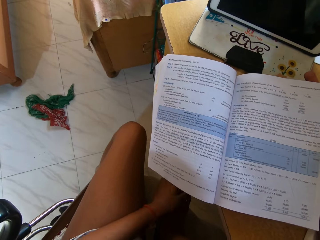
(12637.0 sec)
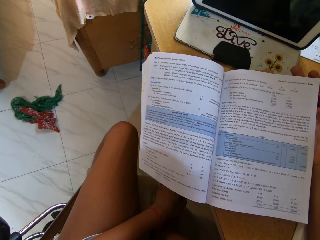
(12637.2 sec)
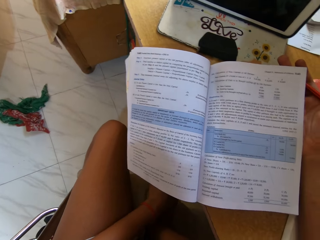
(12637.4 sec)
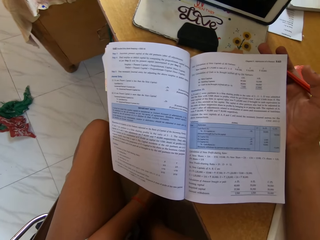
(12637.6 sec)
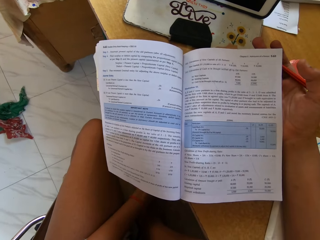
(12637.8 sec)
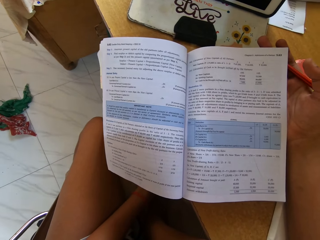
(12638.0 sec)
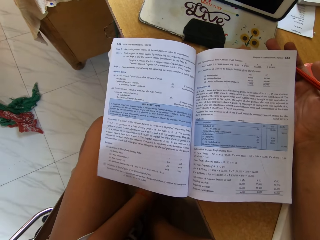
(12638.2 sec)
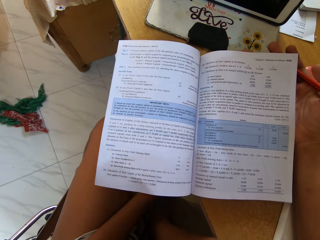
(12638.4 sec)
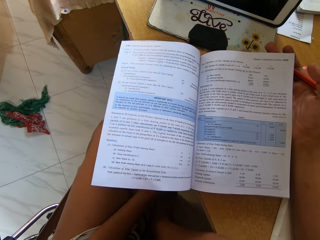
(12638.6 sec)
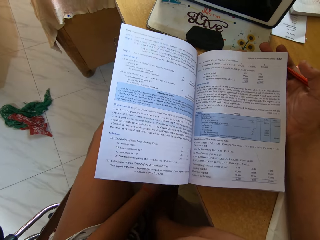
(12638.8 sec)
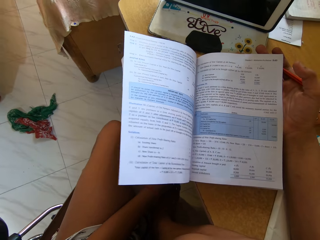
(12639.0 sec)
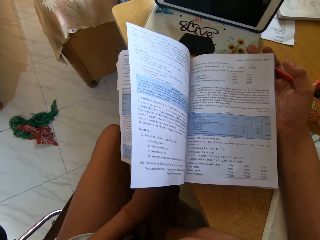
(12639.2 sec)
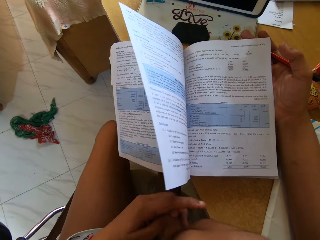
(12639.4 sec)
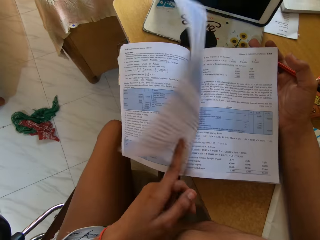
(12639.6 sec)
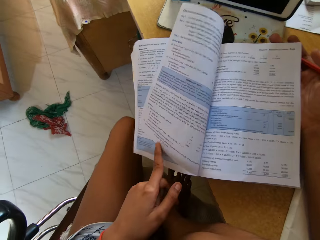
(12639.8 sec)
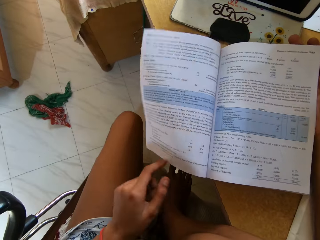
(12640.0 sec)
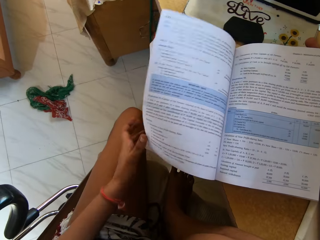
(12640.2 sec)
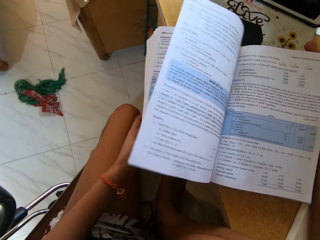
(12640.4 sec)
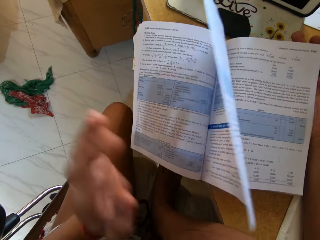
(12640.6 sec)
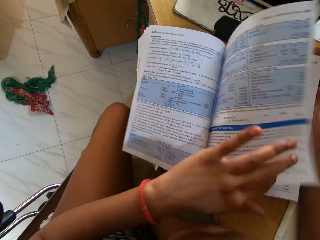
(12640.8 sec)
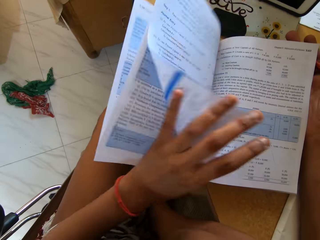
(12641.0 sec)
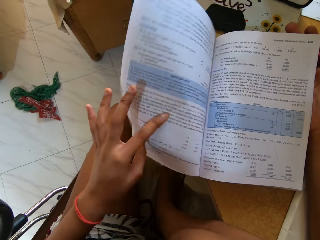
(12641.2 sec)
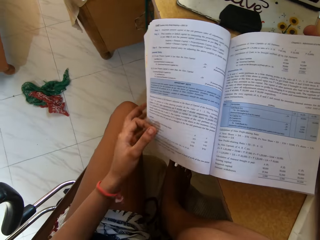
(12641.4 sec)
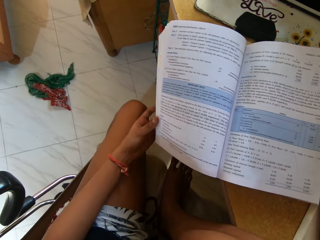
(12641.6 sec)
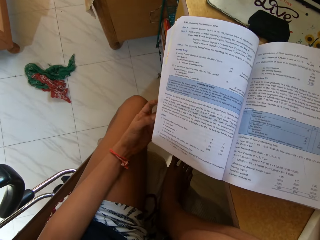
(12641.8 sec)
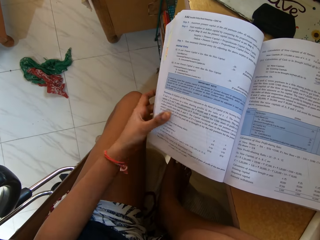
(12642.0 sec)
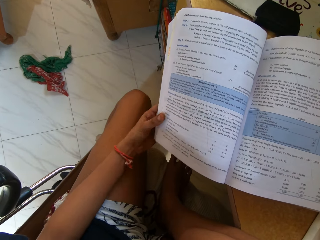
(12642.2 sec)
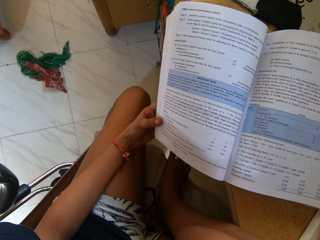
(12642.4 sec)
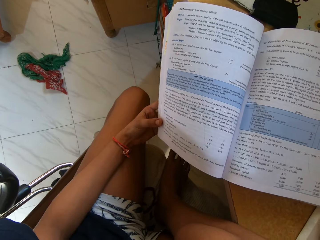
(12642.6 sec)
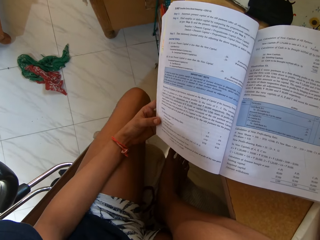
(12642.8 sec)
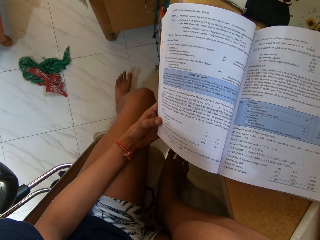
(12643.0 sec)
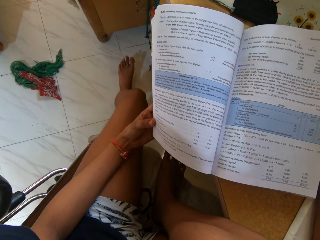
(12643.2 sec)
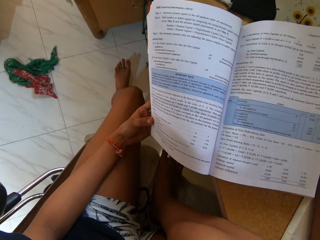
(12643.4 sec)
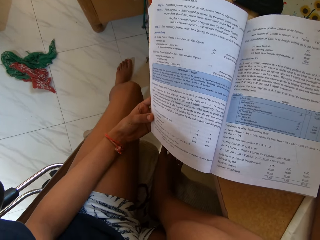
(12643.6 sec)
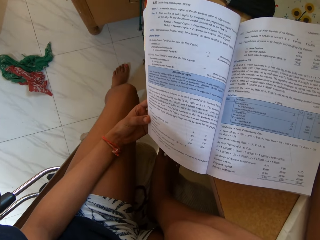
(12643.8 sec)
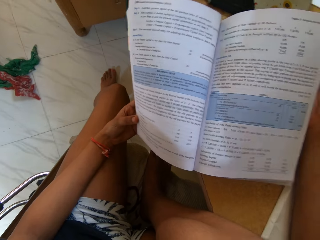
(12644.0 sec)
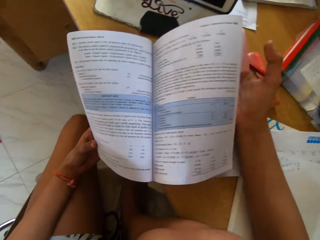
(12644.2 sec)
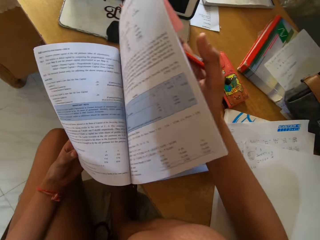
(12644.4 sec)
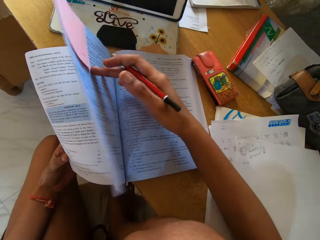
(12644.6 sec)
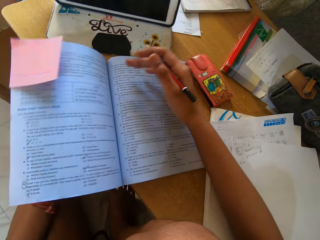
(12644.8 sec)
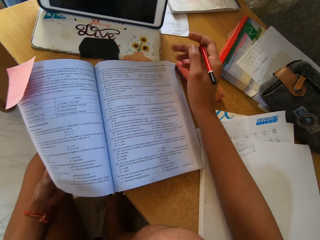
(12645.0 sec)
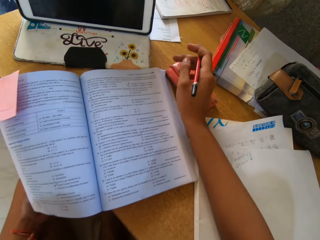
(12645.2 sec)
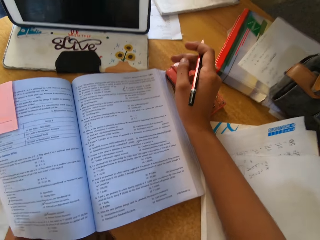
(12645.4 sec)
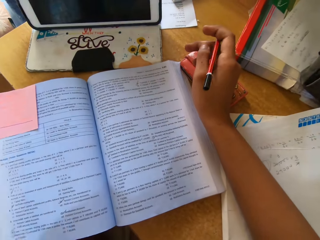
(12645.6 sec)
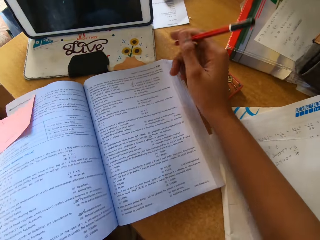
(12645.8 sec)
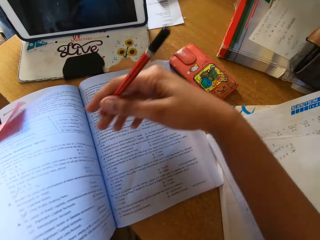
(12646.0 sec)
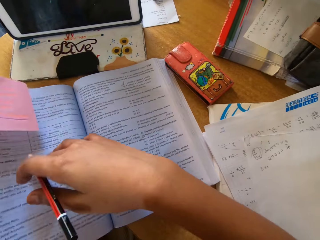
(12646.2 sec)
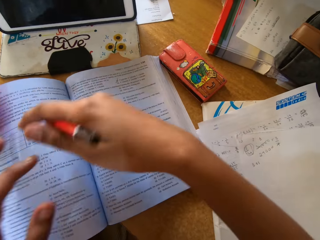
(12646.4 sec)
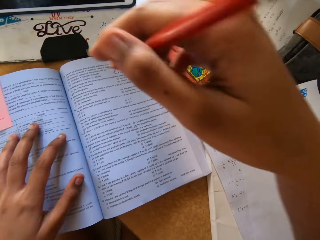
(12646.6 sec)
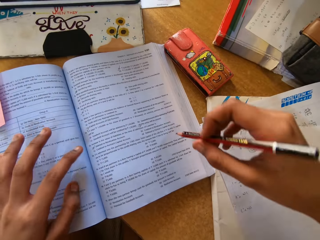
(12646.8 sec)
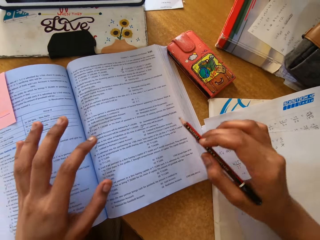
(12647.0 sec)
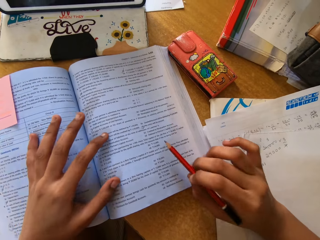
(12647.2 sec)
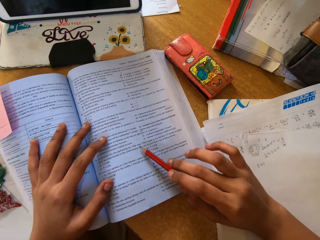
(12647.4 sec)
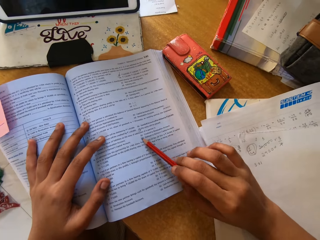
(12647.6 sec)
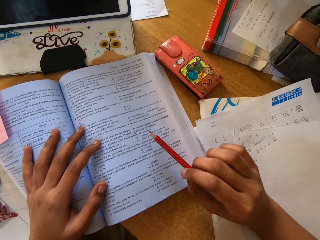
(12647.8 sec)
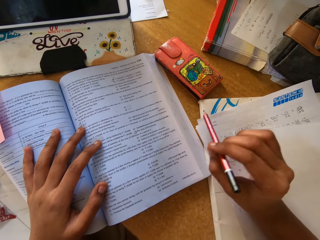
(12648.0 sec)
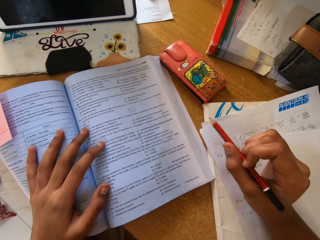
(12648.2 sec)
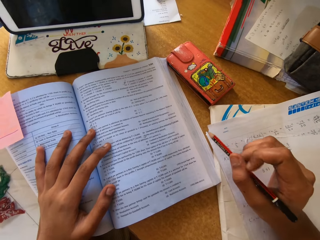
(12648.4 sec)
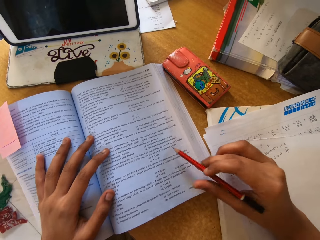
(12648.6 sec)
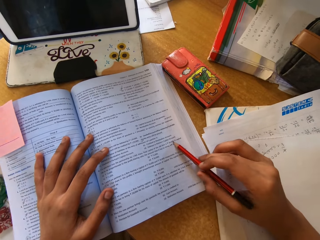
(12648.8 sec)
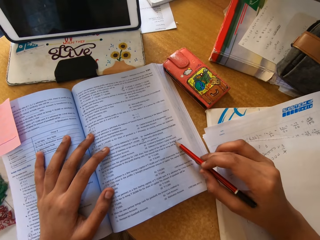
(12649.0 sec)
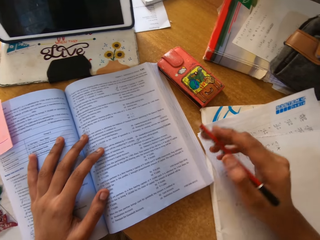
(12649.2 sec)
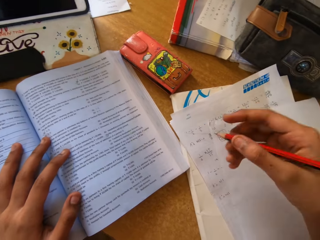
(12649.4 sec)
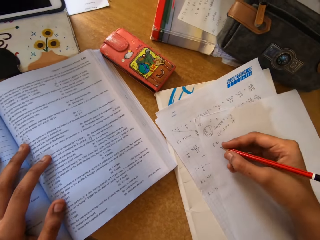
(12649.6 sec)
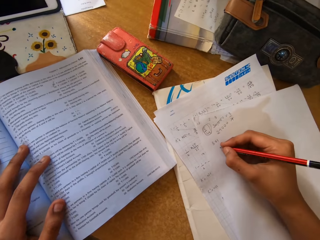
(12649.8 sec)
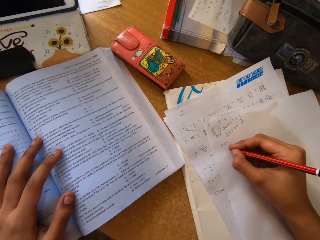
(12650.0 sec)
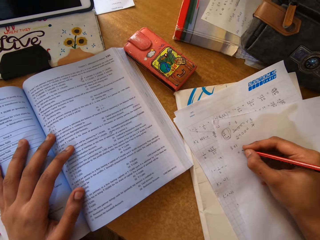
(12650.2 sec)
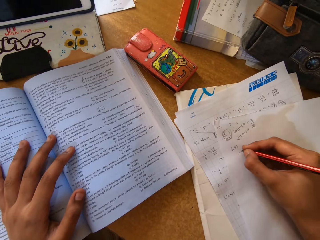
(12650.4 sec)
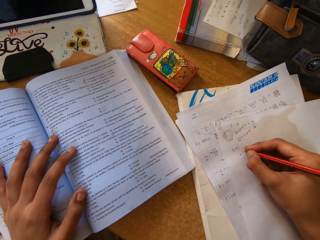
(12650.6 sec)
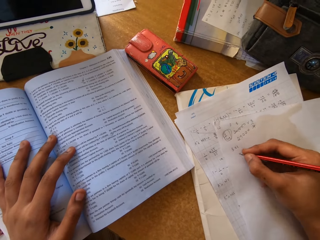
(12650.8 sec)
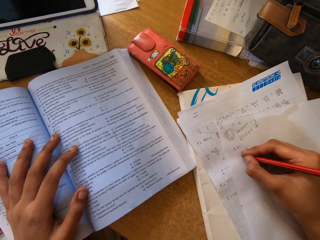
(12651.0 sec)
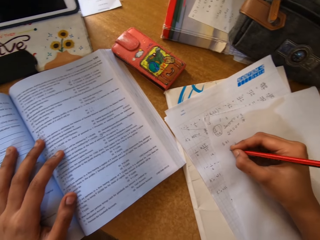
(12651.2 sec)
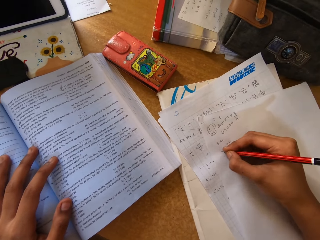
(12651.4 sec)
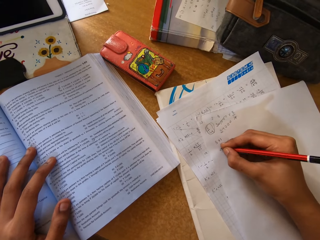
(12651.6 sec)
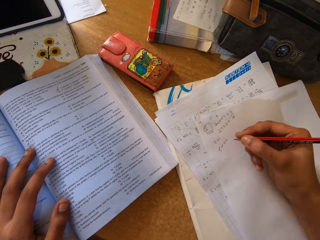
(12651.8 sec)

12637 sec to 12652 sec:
The camera wearer moves a hand down. They peruse the pages. They hold the book. They open the book. They peruse the pages and move a hand on the table. They stare at the book. They hold the page, move a hand up and hold the book. They move a hand, move the pencil on the page and hold the page. They move the pencil up, point the pencil on the page and move the pencil up. They write on the paper with the pencil.

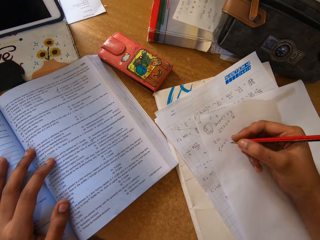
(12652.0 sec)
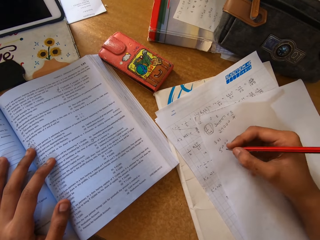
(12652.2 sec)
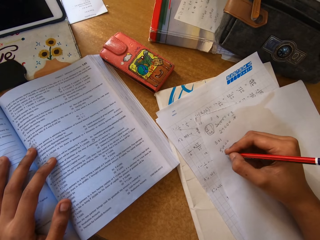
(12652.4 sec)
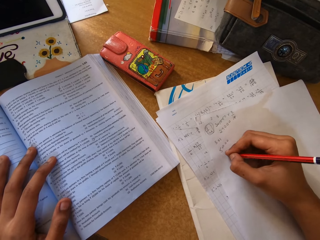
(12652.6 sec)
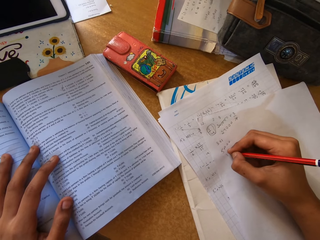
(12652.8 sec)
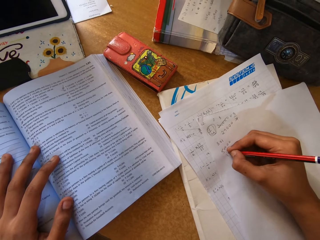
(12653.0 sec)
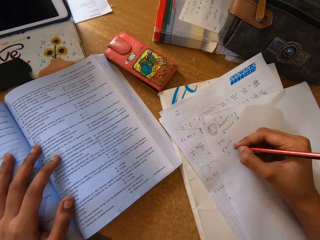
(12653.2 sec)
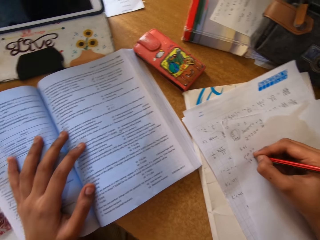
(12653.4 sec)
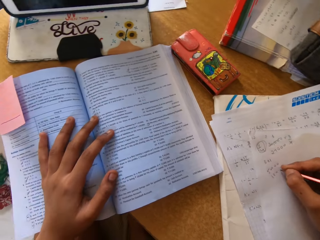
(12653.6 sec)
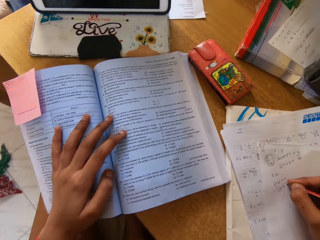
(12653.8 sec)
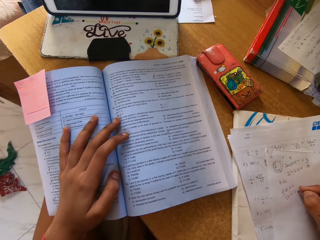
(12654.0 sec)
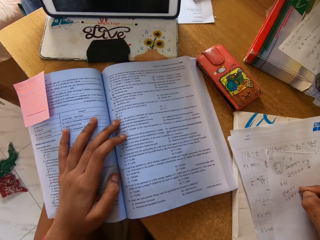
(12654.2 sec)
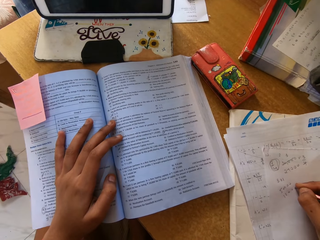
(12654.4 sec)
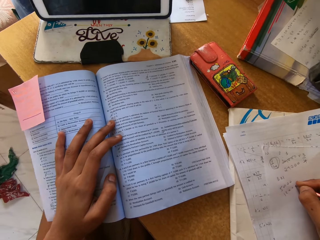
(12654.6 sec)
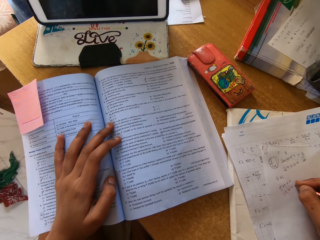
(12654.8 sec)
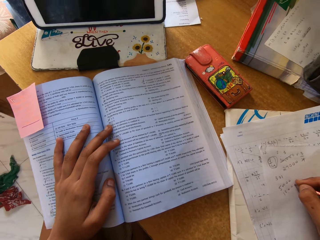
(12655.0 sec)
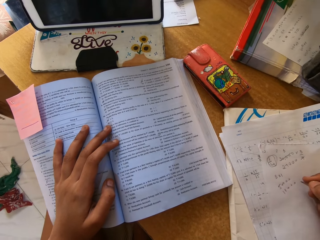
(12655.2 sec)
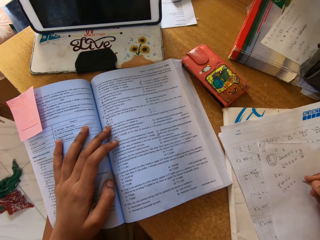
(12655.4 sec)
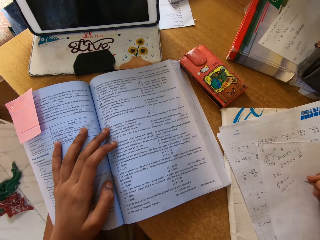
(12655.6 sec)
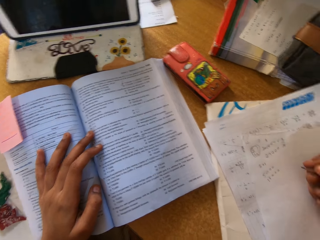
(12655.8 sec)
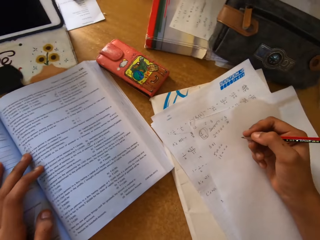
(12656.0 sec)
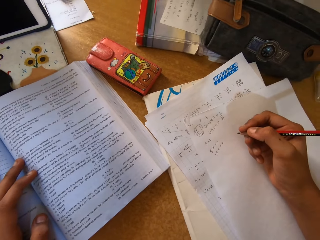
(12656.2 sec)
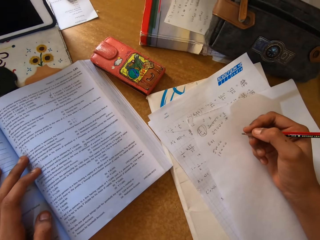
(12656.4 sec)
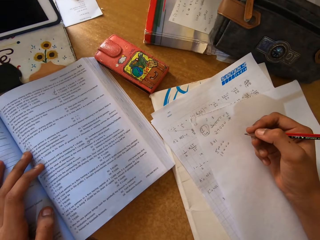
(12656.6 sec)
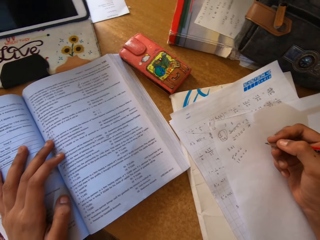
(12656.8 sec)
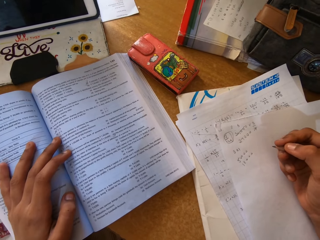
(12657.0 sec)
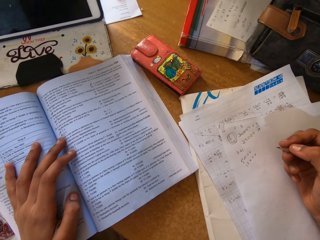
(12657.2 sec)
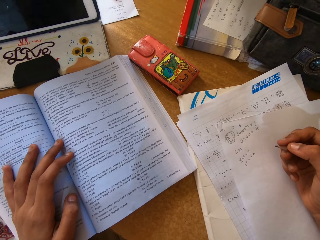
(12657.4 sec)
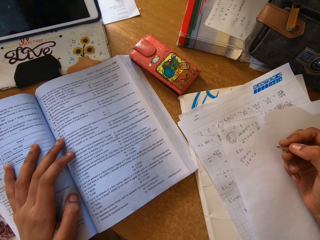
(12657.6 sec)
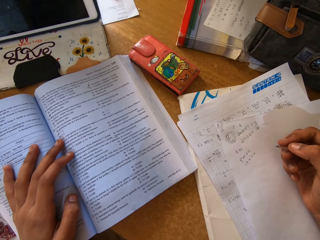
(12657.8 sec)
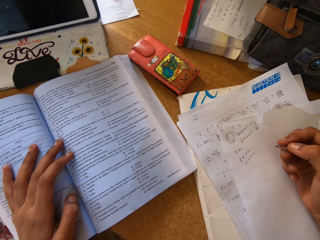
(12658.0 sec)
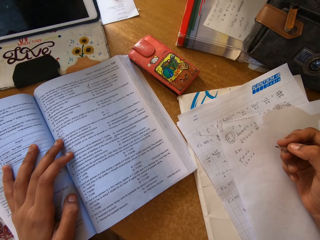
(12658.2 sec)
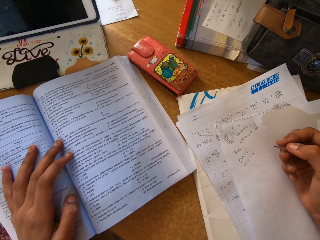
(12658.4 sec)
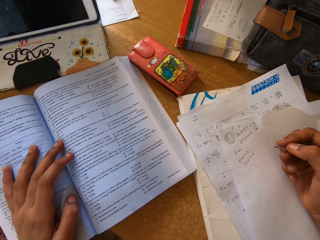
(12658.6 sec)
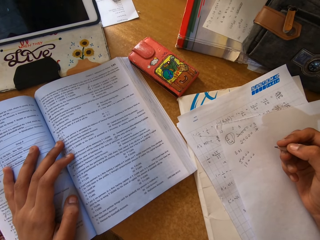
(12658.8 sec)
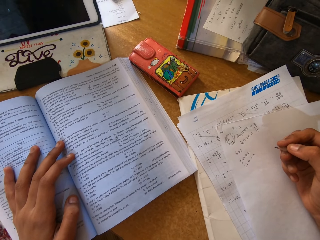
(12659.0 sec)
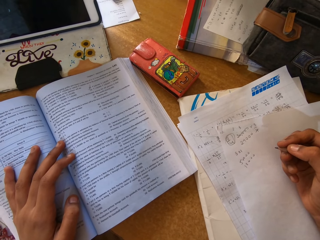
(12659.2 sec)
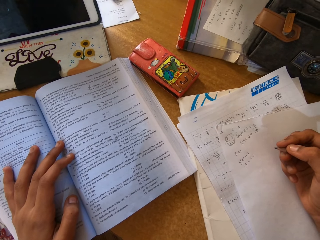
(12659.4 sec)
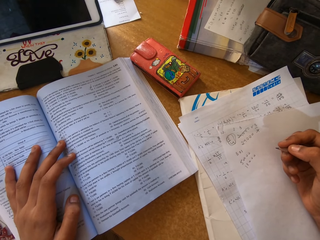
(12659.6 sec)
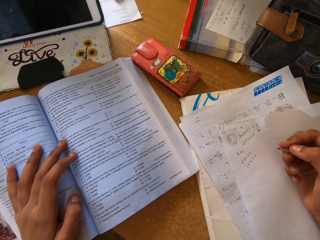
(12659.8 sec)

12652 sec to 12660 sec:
The camera wearer moves the pencil up. They read the book.
